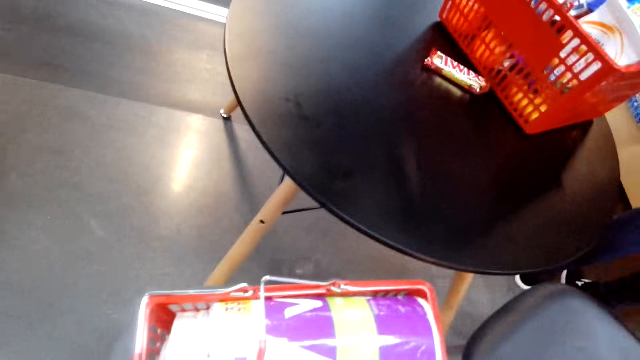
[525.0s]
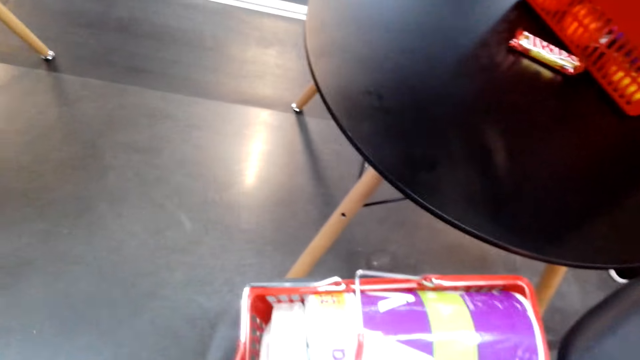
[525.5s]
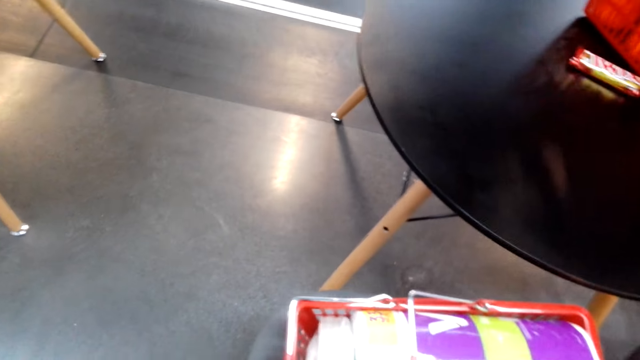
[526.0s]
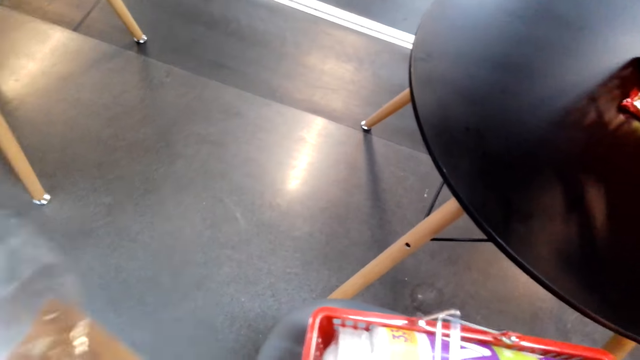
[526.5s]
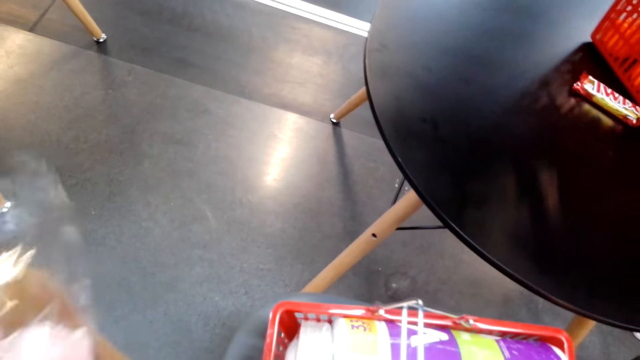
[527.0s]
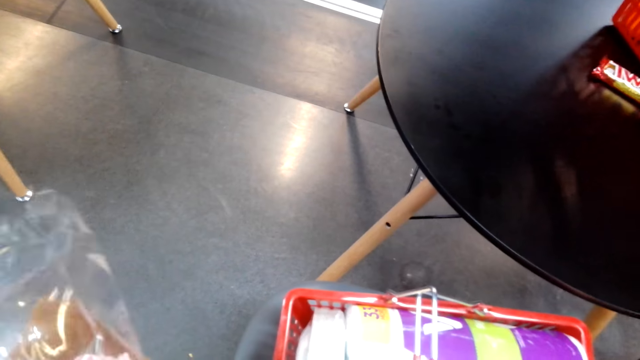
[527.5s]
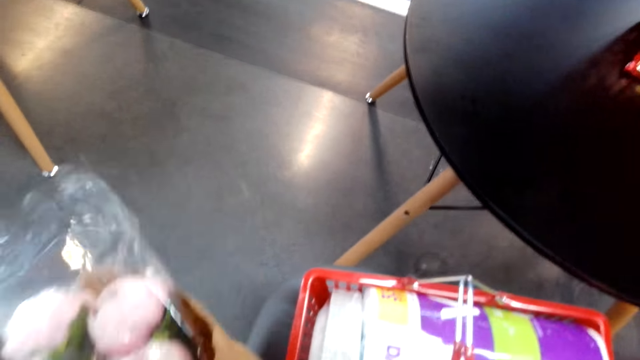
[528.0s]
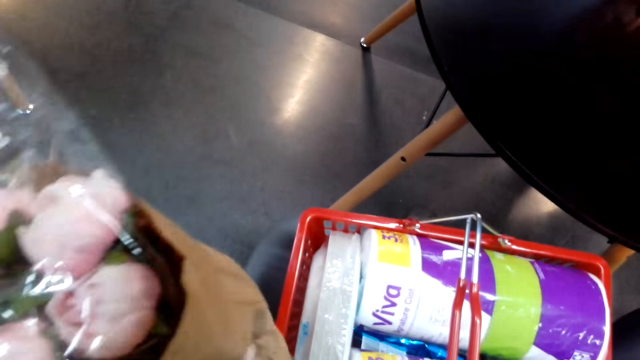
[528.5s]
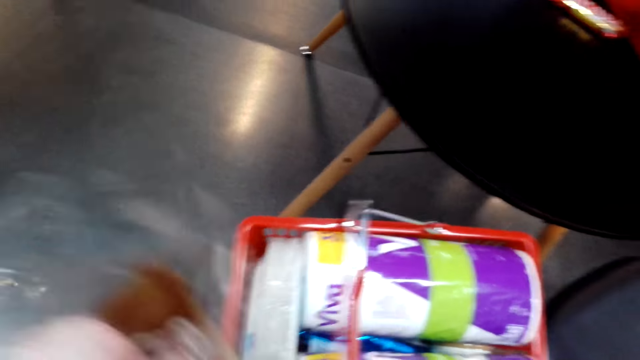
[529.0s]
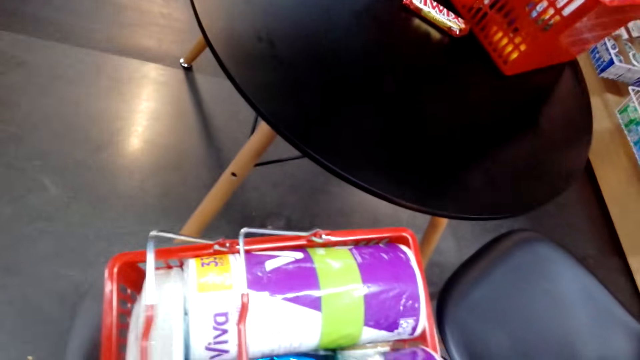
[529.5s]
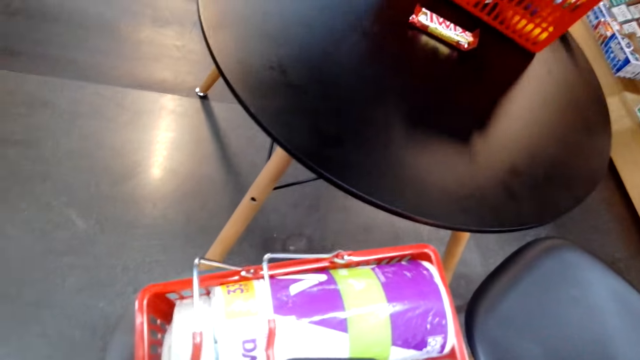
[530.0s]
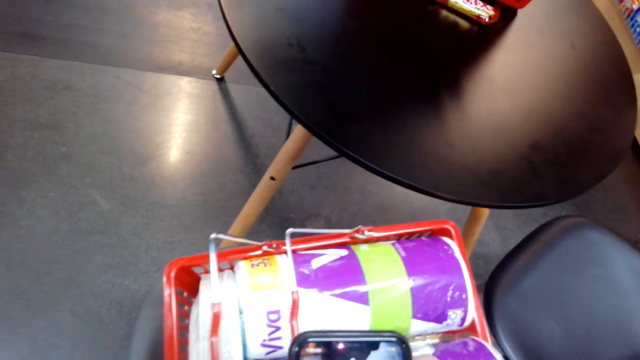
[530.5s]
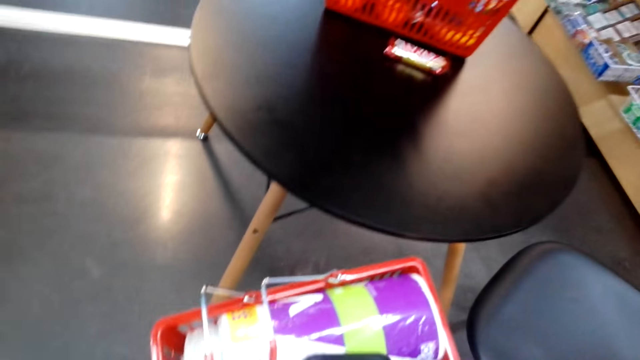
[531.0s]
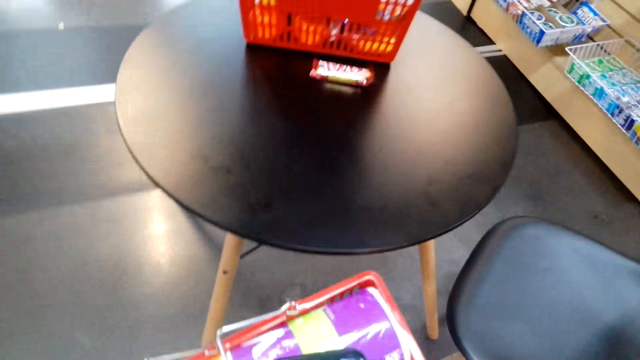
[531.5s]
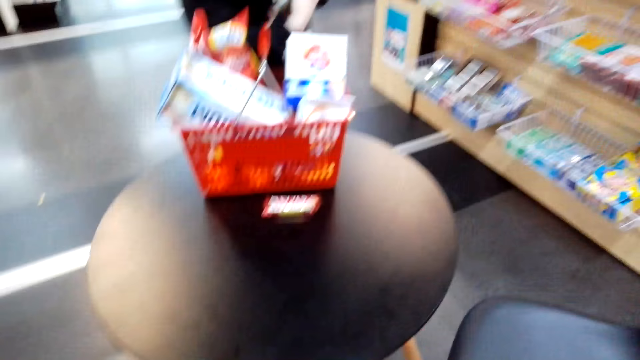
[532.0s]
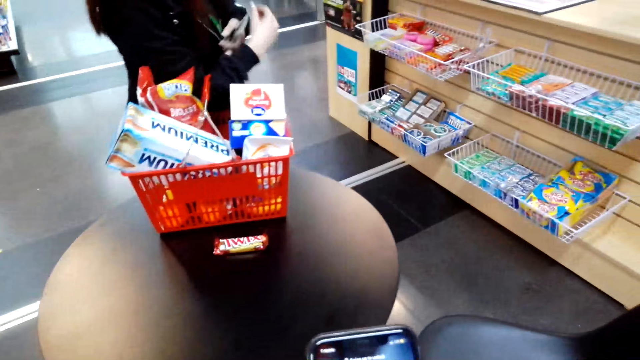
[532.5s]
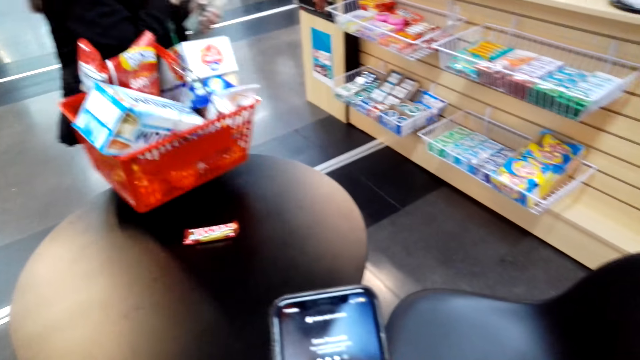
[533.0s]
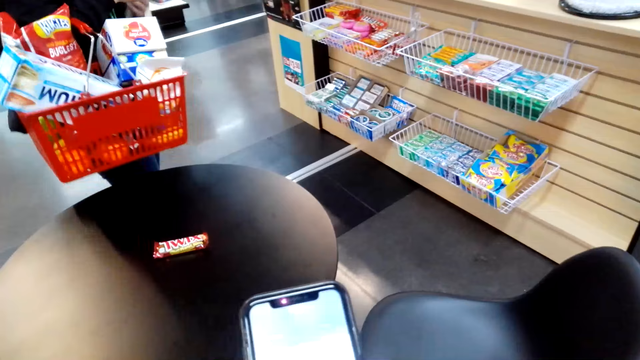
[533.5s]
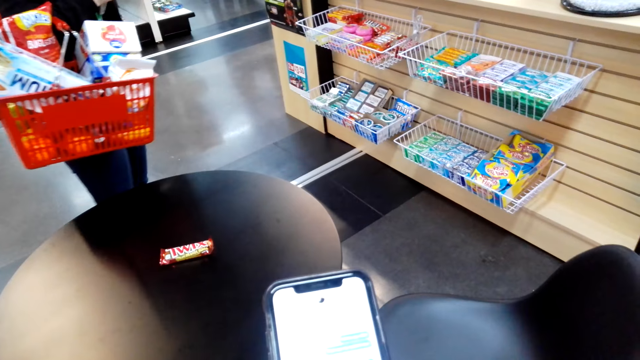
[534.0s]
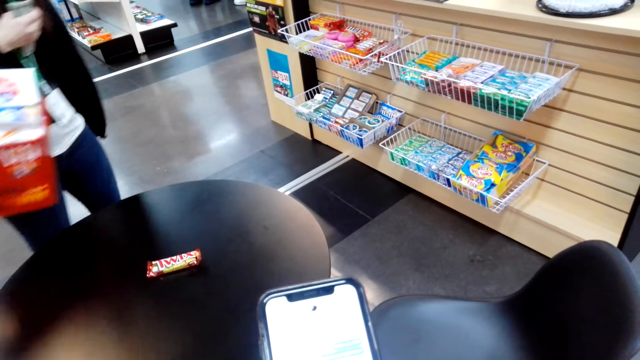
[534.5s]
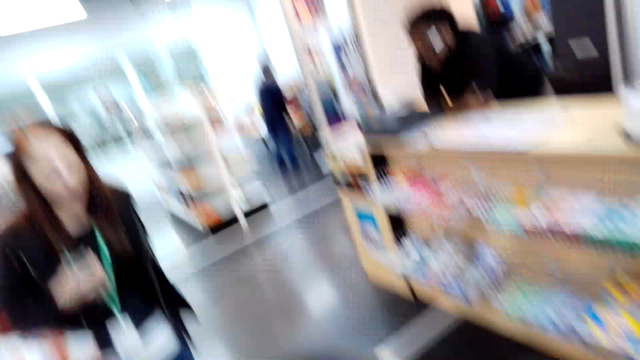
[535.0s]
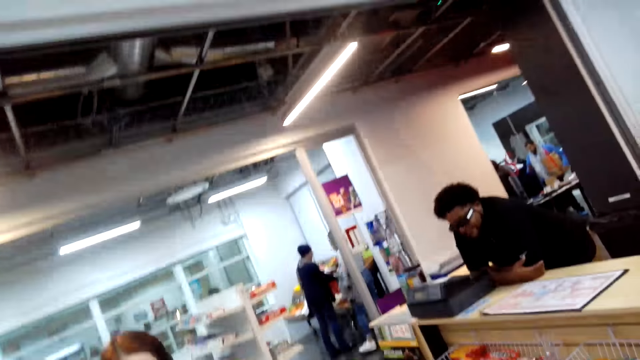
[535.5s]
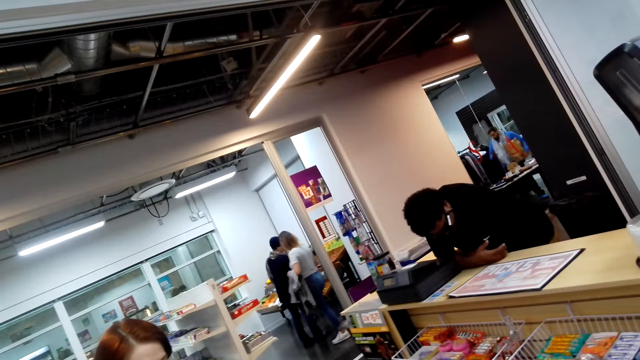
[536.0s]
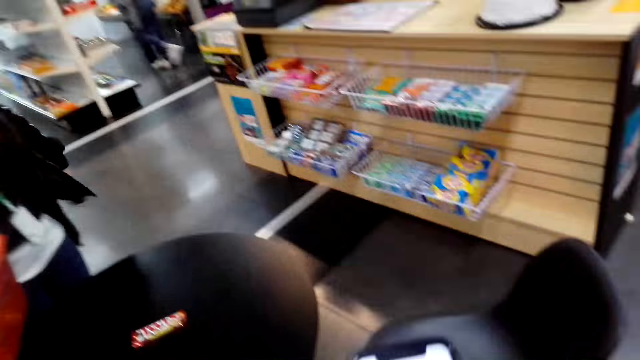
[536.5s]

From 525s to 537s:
The camera wearer looks around. They hold the flowers. They talk with a lady. The lady carries a shopping basket. The lady holds the shopping basket. The camera wearer scrolls the phone.

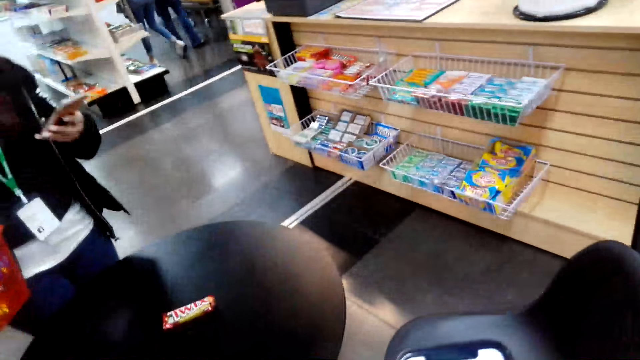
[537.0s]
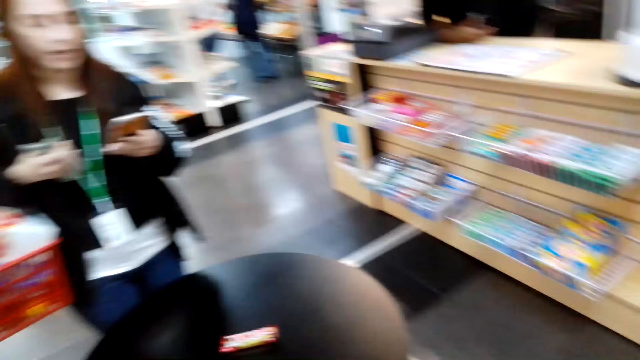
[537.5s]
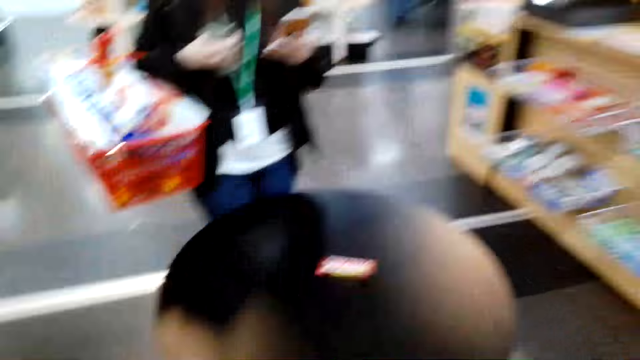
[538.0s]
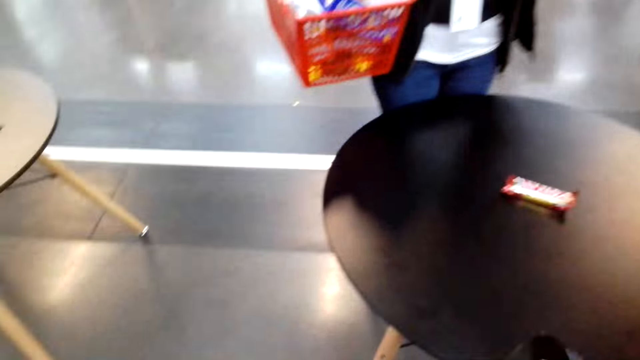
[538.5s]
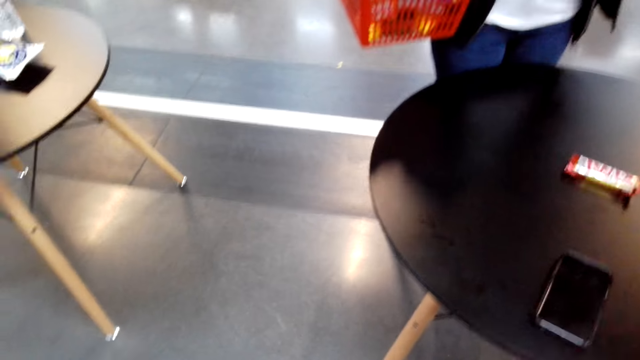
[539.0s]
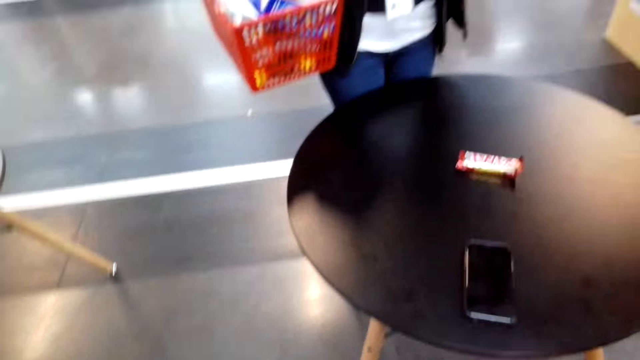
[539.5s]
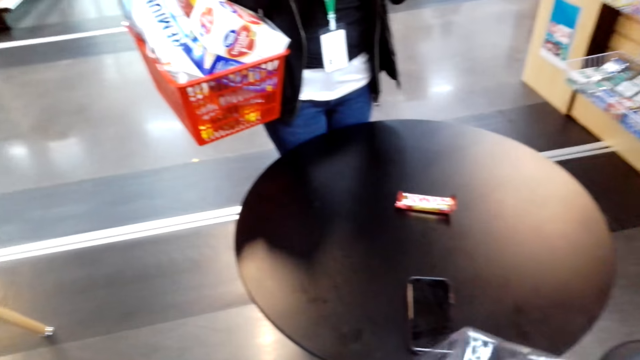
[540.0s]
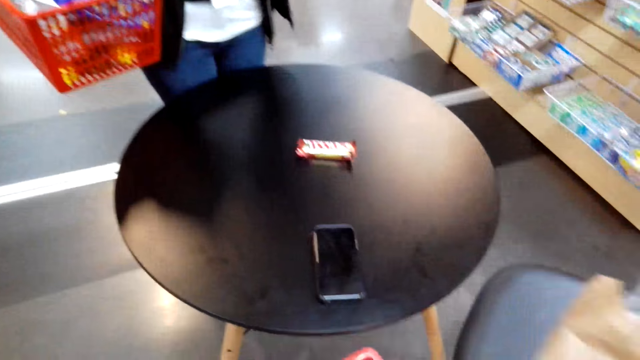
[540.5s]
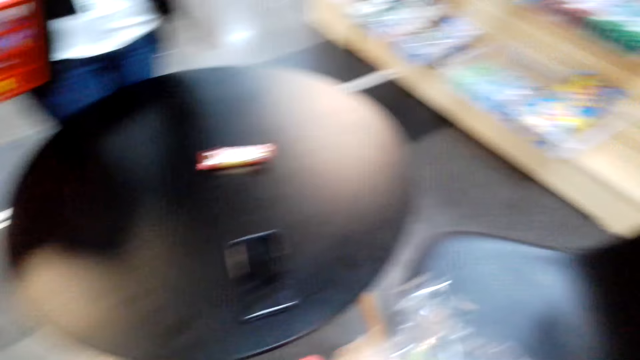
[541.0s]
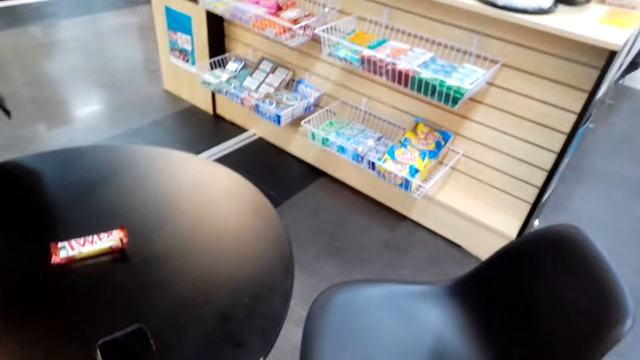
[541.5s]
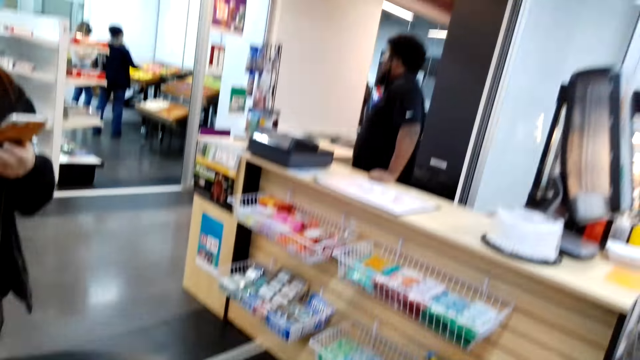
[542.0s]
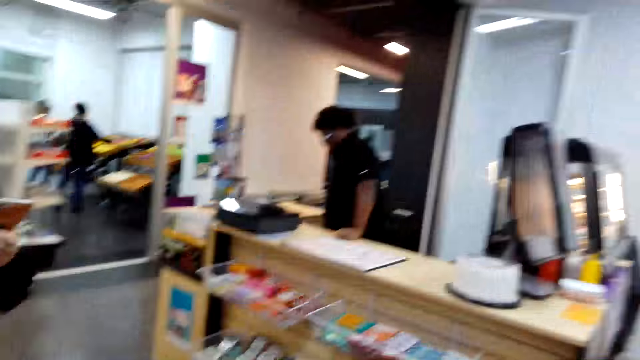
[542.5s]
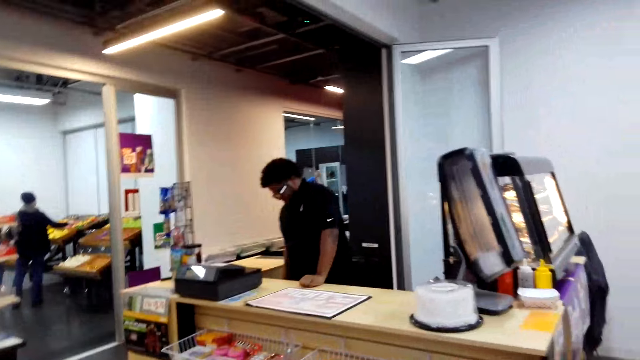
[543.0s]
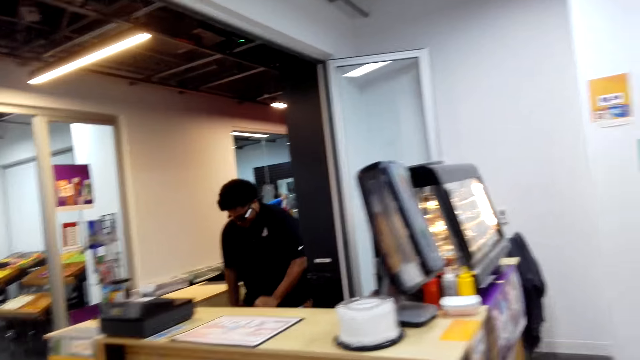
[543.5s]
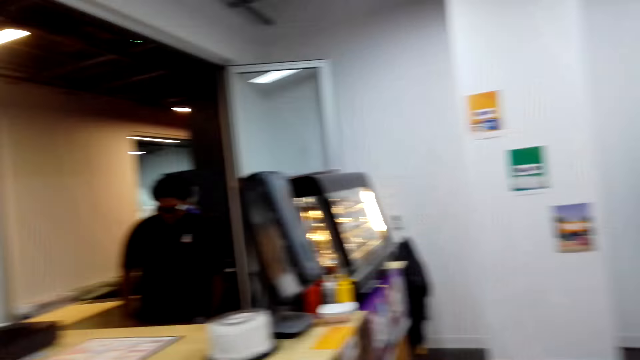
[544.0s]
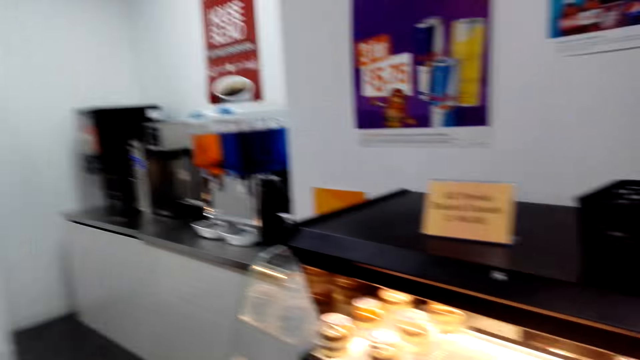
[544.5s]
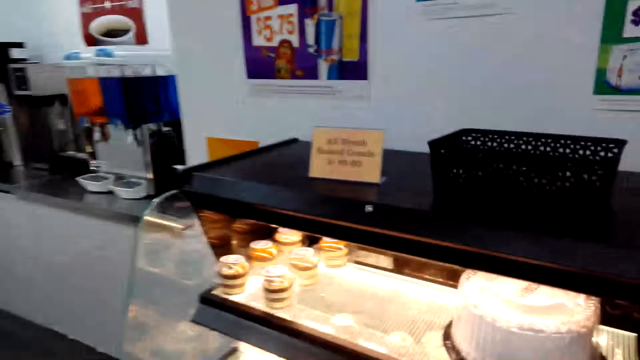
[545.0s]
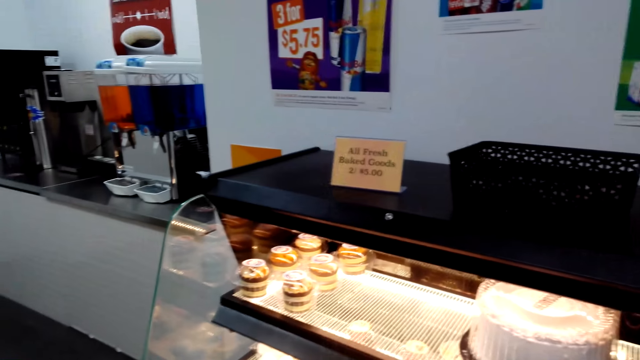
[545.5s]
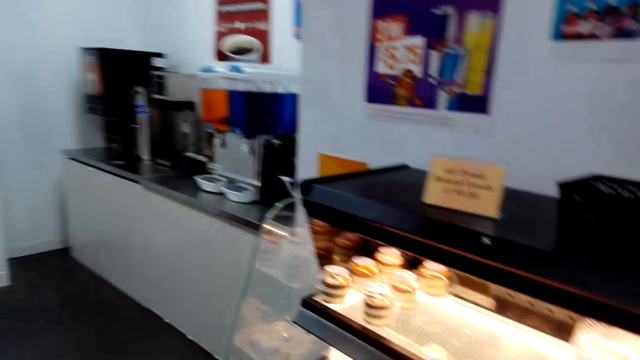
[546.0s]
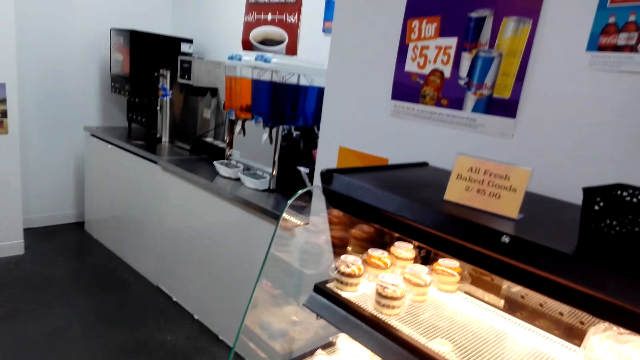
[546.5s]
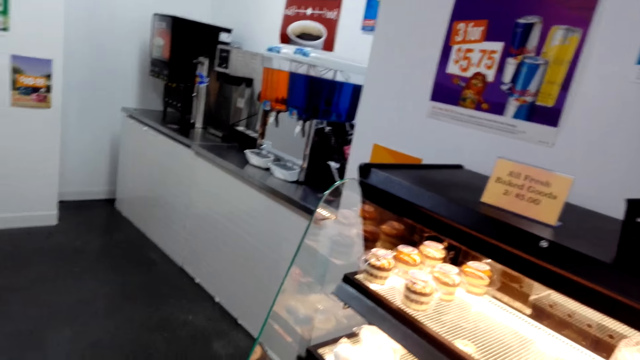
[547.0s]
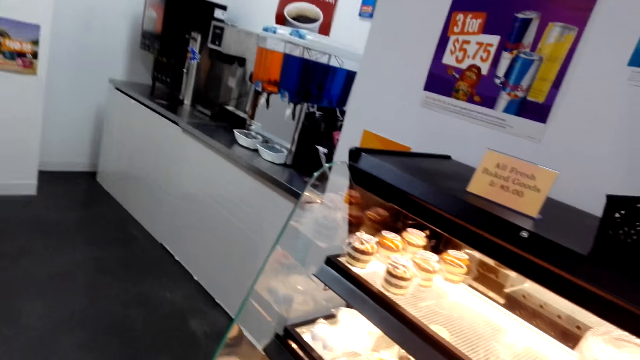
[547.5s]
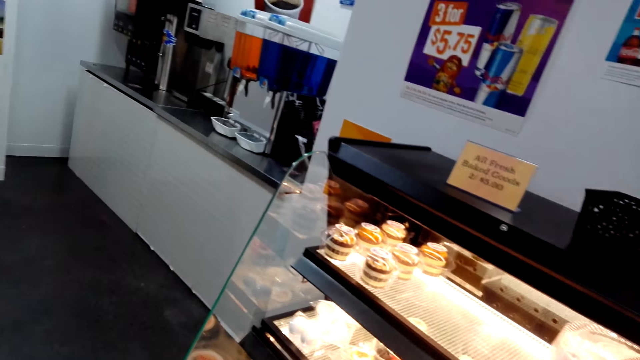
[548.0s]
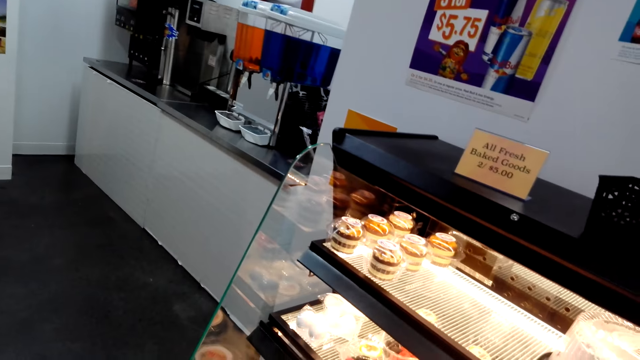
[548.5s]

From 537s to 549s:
A lady holds the phone. The lady talks with the camera wearer. The camera wearer throws the phone on the table. They look around. They talk with the lady. They look at the cakes.
